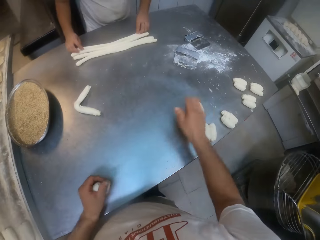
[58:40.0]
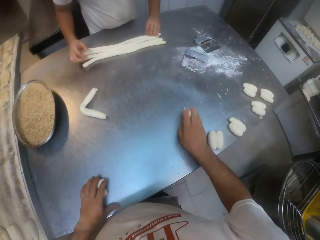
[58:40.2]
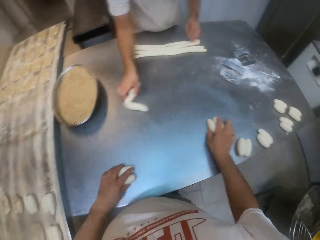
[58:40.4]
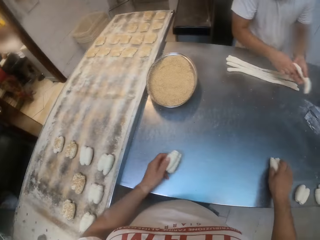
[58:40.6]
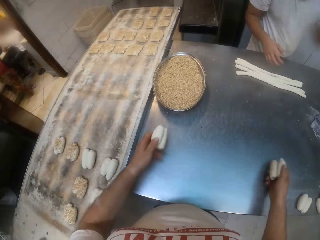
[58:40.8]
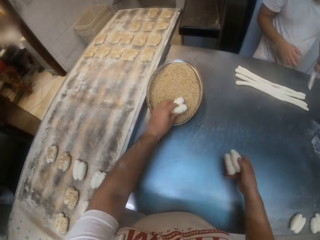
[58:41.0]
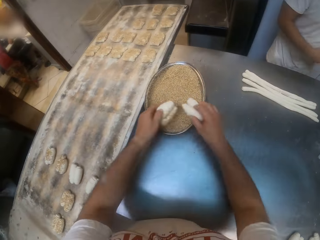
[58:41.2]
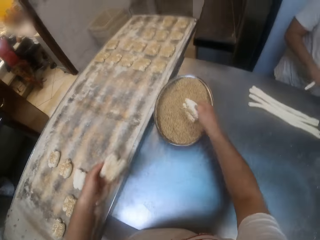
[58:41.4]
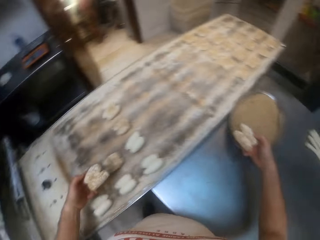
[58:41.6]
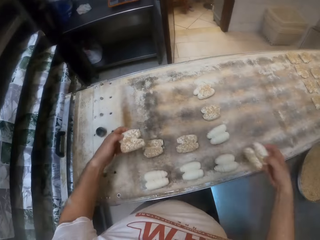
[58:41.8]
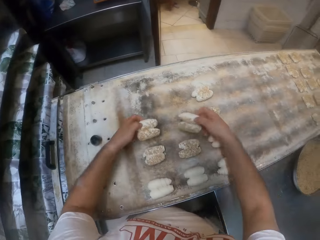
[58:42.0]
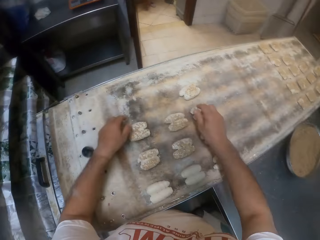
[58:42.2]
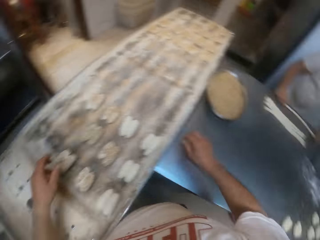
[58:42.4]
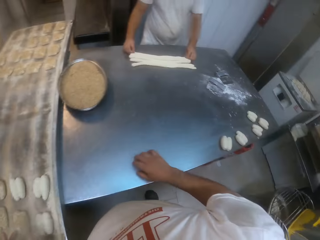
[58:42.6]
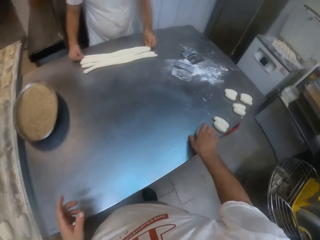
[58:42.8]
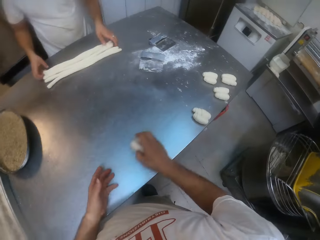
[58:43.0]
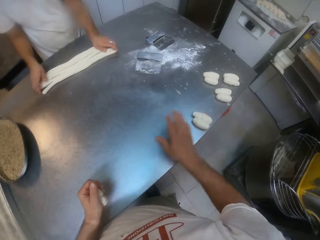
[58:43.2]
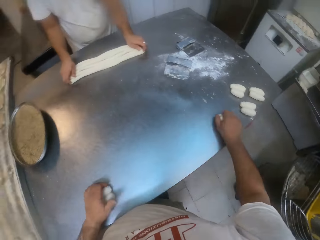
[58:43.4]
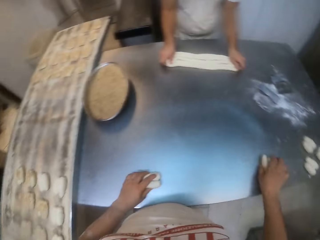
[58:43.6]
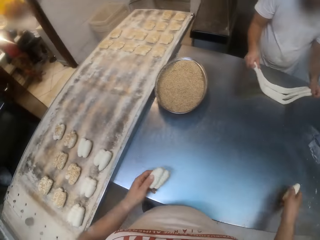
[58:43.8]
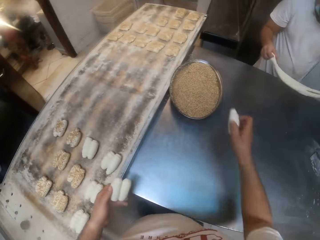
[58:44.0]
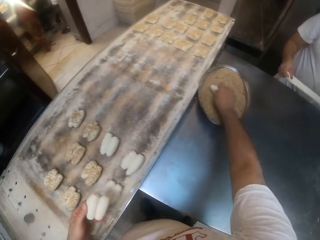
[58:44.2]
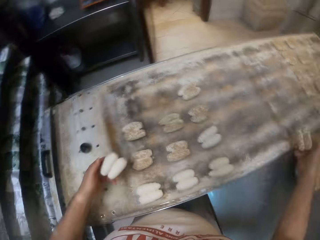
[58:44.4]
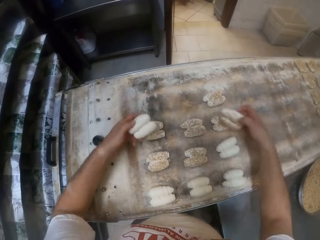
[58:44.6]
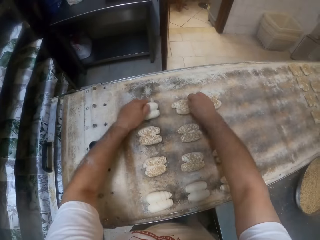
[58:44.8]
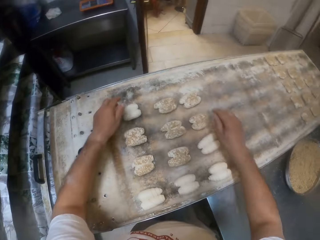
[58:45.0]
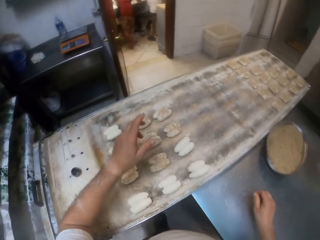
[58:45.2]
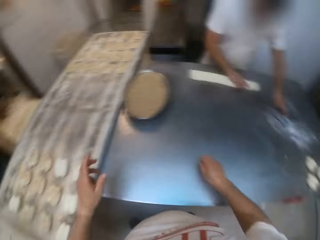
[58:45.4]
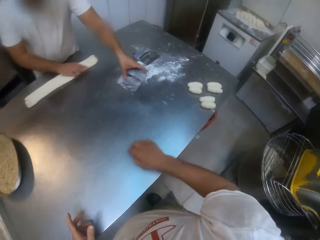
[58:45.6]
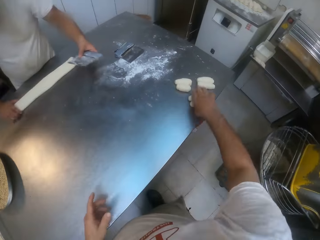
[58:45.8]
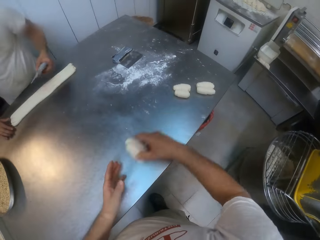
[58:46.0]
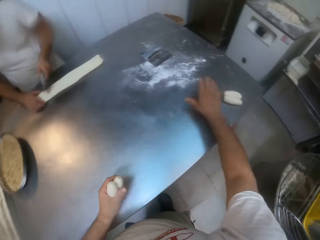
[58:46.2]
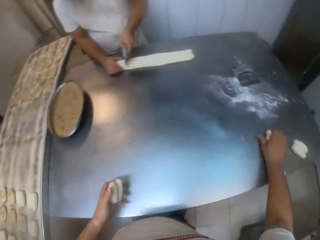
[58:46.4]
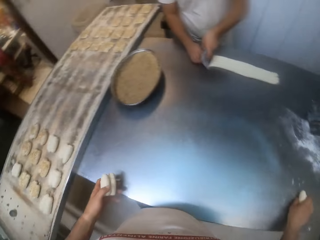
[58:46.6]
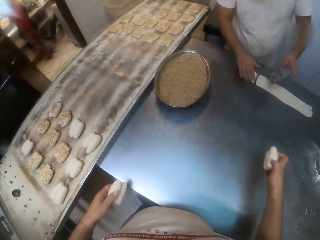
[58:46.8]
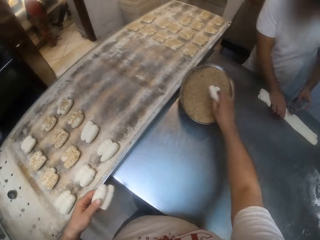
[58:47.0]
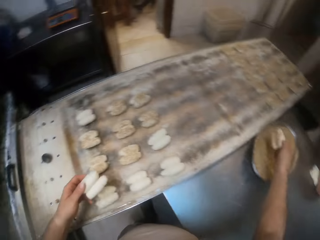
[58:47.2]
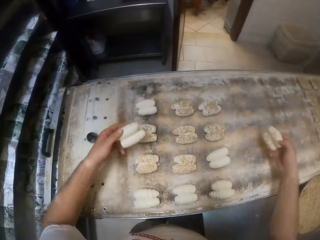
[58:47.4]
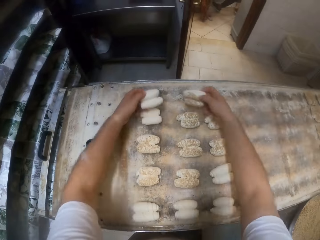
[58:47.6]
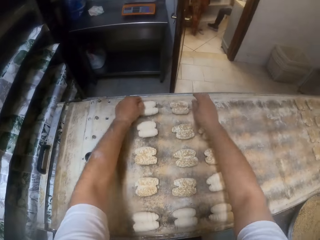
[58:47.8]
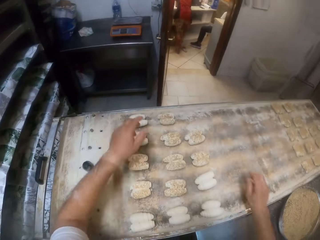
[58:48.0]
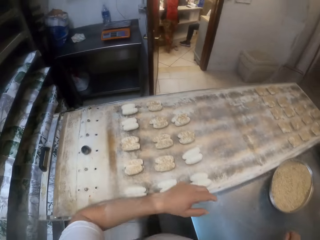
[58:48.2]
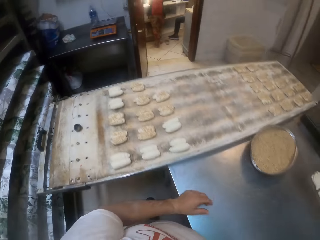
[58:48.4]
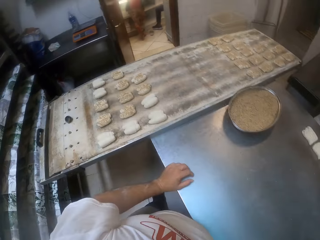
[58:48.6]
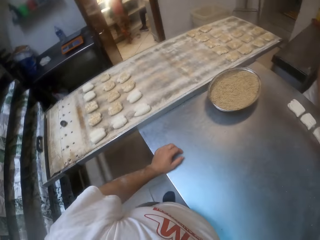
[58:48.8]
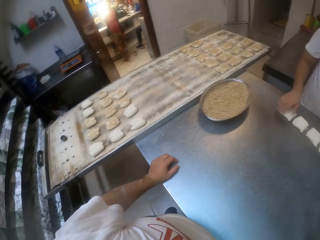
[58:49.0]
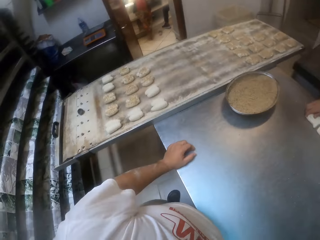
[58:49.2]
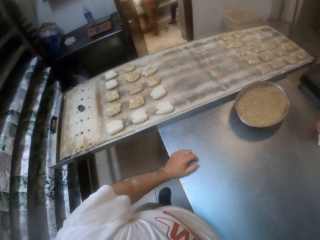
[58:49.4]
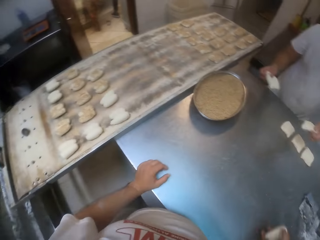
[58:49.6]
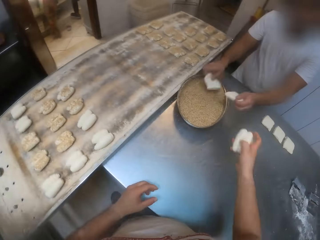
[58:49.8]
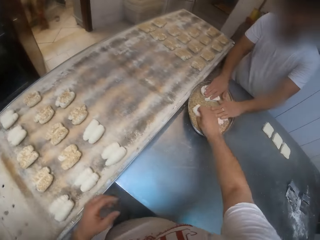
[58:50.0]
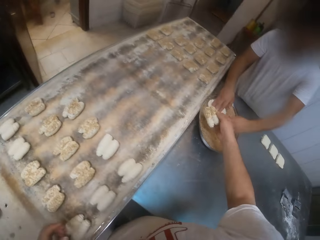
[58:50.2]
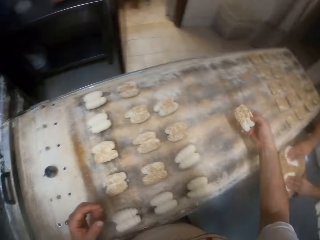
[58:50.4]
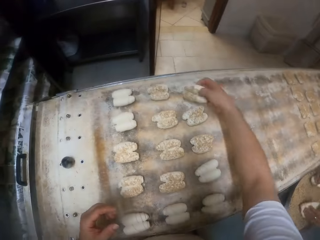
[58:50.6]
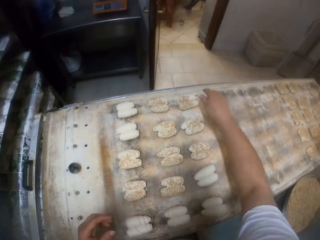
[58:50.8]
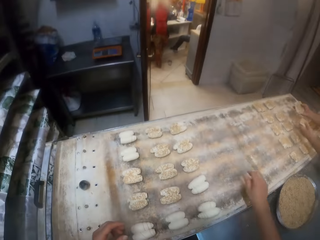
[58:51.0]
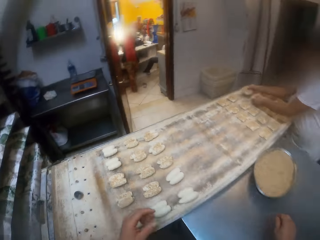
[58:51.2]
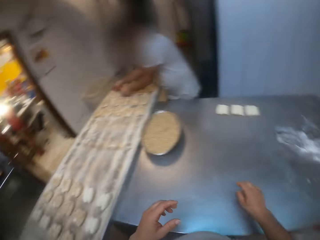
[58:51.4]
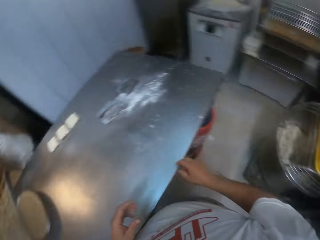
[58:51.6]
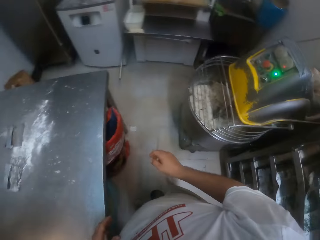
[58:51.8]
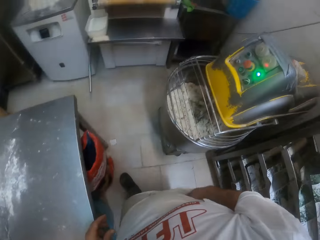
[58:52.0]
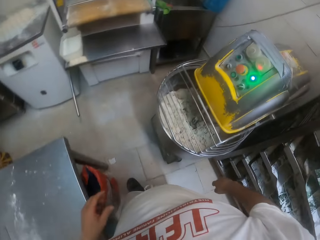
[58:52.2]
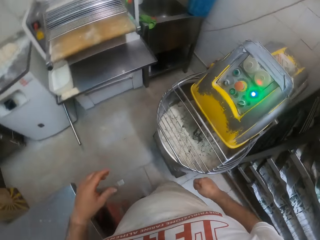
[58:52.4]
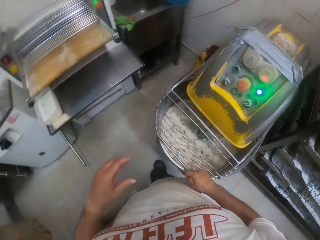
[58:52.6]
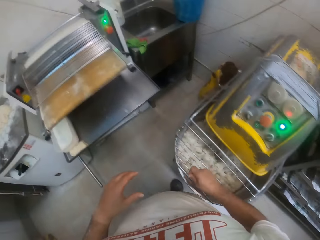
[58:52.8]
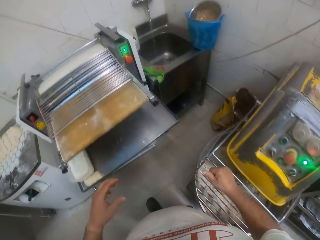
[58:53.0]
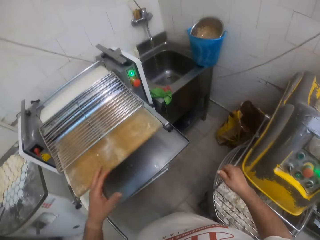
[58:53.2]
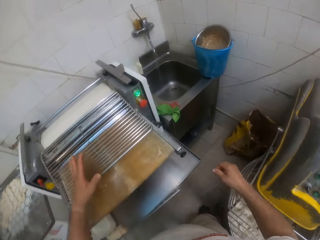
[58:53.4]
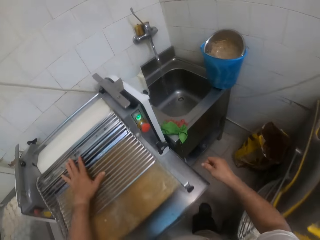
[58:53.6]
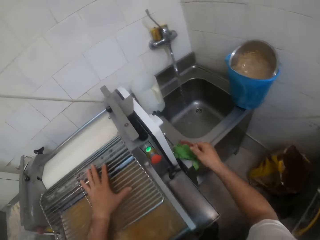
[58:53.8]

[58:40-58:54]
The camera wearer picks the pair of dough from the table with his right hand. He passes the pair of dough to his left hand from his right hand. He picks the pair of dough from the table with his right hand. A man picks a dough from the table with his left hand. He passes the dough to his left hand from his right hand. The camera wearer rubs the pair of dough in his left hand on some spice in the tray on the table. The man passes the dough to his right hand from his left hand. The camera wearer rubs the pair of dough in his right hand on some spice in the tray on the table. The man rubs the dough on the table with both hands. The camera wearer arranges the pair of dough in his left hand on the tray and arranges the pair of dough in his right hand on the tray. He picks the pair of dough from the table with his right hand. He passes the pair of dough to his left hand from his right hand. The man picks the doughs from the table with both hands. The camera wearer picks the pair of dough from the table with his right hand. He rubs the pair of dough in his right hand on some spice in the tray on the table. The man drops the doughs on the table with both hands. The camera wearer arranges the pair of dough in his left hand on the tray and arranges the pair of dough in his right hand on the tray. The man picks the dough scraper from the table with his left hand. The camera wearer picks the pair of dough from the table with his right hand. He passes the pair of dough to his left hand from his right hand. The man holds the doughs on the table with his left hand. He cuts the doughs on the table with the dough scraper in his left hand. The camera wearer picks the pair of dough from the table with his right hand. He rubs the pair of dough in his right hand on some spice in the tray on the table. He arranges the pair of dough in his right hand on the tray and arranges the pair of dough in his left hand on the tray. He places his left hand on the table. The man picks the dough from the table with his right hand. He rubs the doughs in his right hand on some spice in the tray on the table and rubs the doughs in his left hand on some spice in the tray on the table. The camera wearer rubs the pair of dough in his right hand on some spice in the tray on the table. He arranges the pair of dough in his right hand on the tray. The man arranges the doughs in his right hand on the tray and arranges the doughs in his left hand on the tray. The camera wearer walks towards the oven.

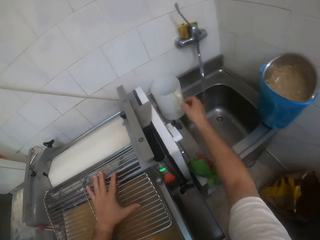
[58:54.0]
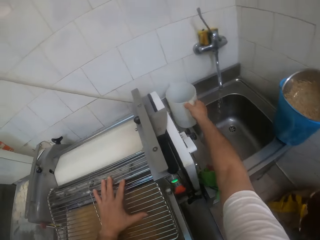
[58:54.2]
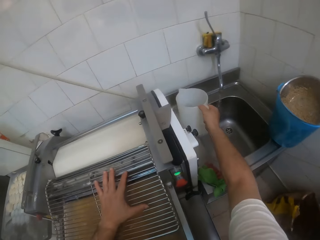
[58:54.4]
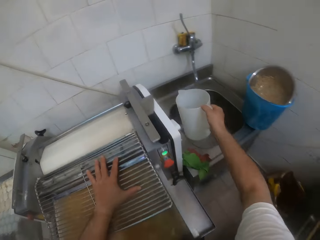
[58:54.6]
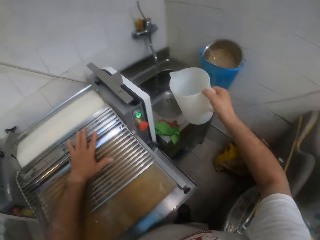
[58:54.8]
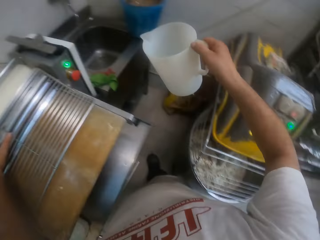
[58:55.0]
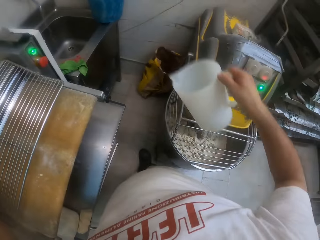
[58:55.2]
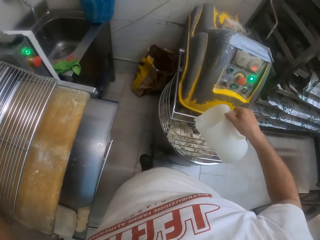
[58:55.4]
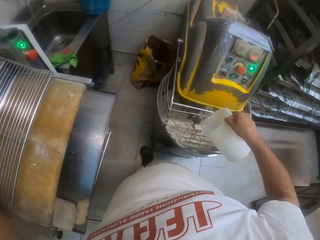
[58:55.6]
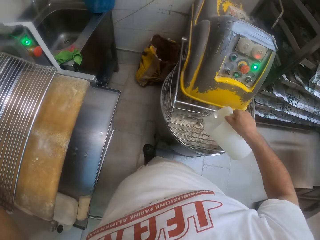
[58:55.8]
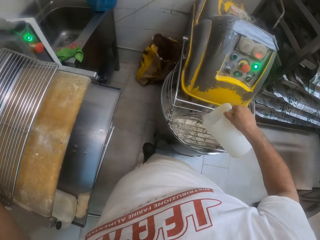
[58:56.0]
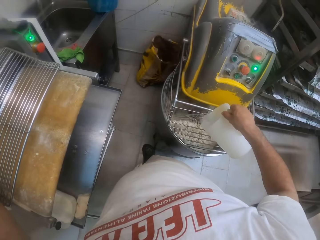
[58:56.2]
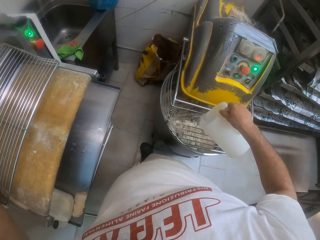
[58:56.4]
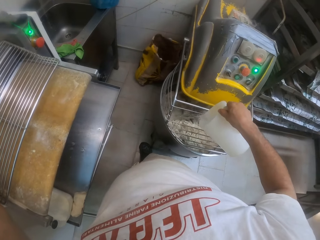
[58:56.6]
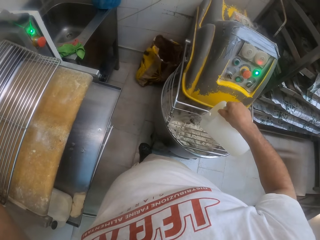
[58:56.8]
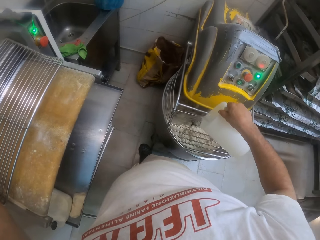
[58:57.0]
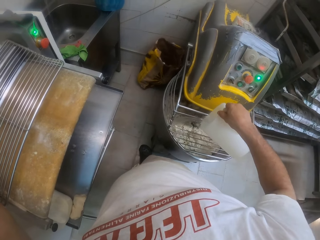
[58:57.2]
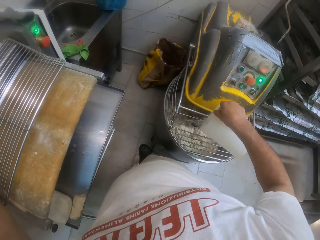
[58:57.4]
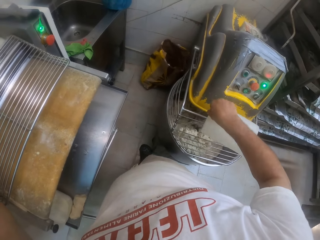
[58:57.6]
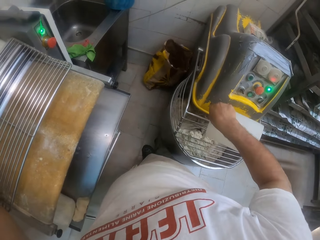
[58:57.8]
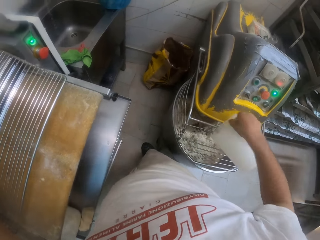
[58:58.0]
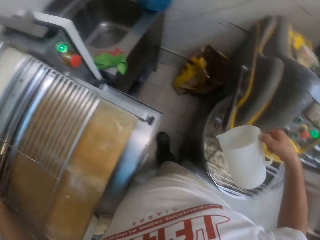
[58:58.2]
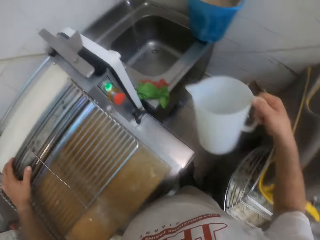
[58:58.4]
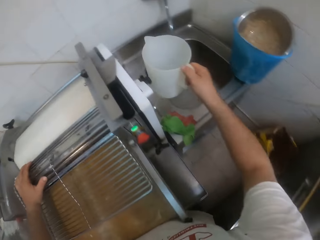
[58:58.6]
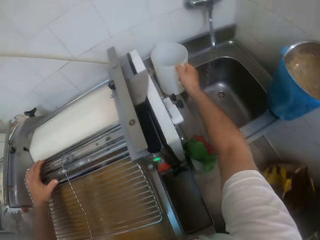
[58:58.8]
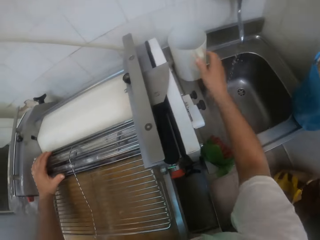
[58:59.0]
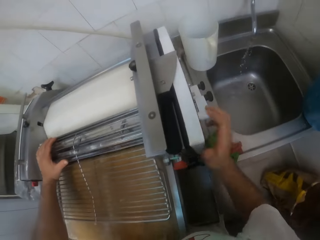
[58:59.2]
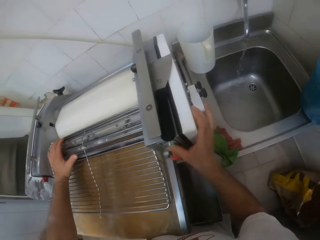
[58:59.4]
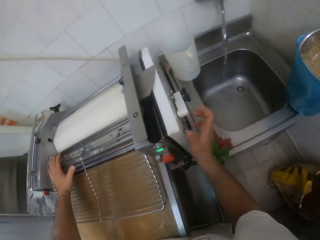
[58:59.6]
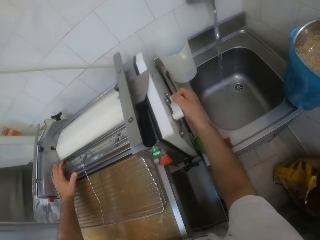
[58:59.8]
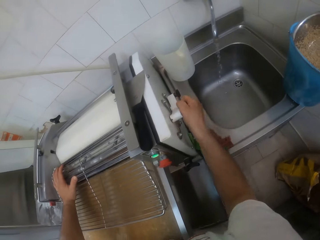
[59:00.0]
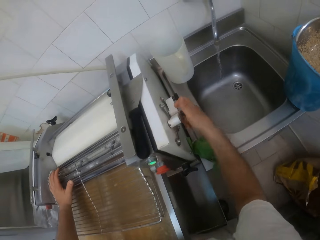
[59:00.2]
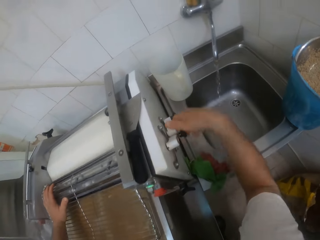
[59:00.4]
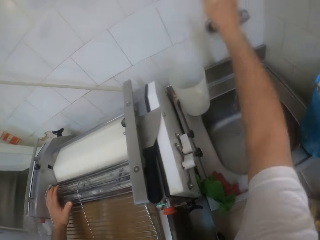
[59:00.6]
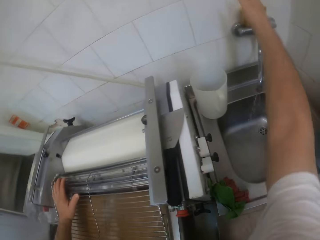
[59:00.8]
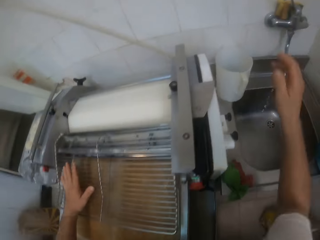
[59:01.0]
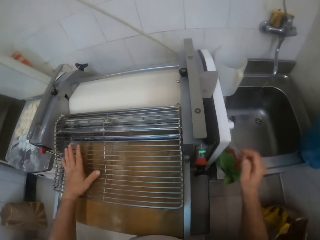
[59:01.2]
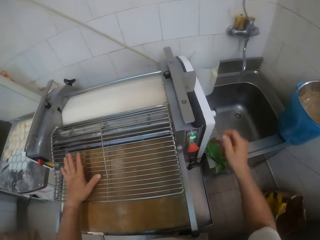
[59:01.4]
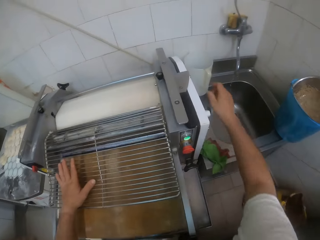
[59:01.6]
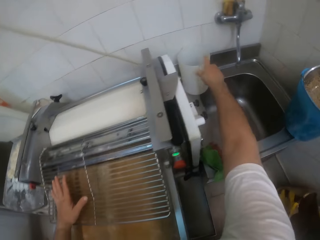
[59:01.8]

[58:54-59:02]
The camera wearer picks a jug on a kitchen sink with his right hand. He pours water in a dough kneading machine with his right hand. He puts the jug on the sink with his right hand. He presses a button on a dough roller with his right hand. He turns a knob on the dough roller with his right hand. He activates the oven. He turns off a tap on the sink with his right hand.
